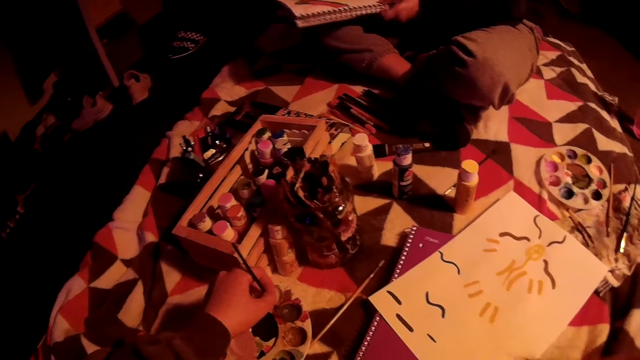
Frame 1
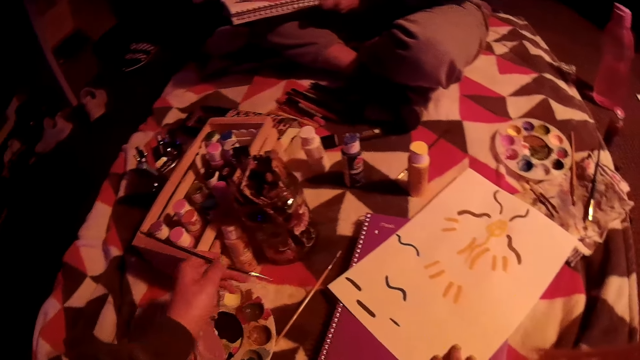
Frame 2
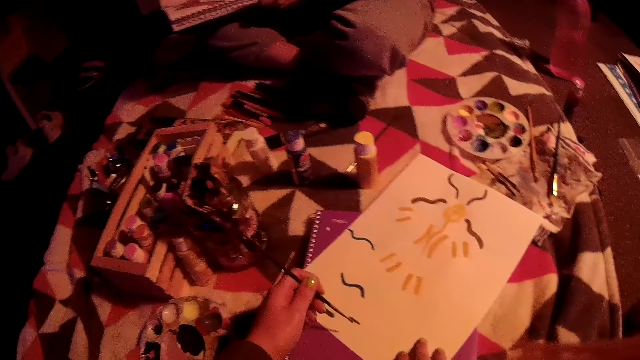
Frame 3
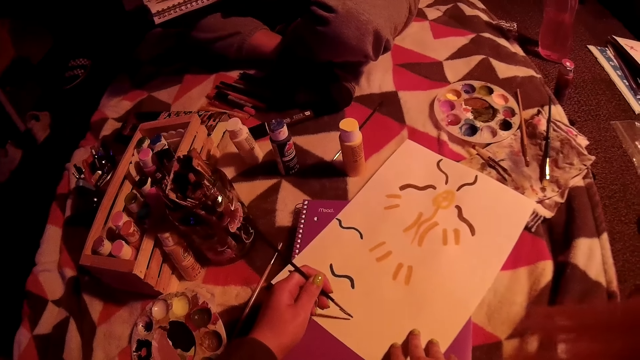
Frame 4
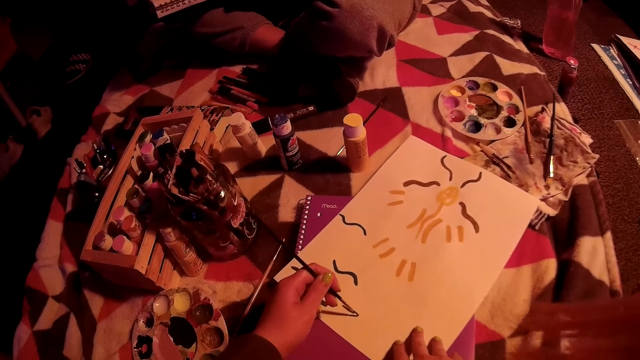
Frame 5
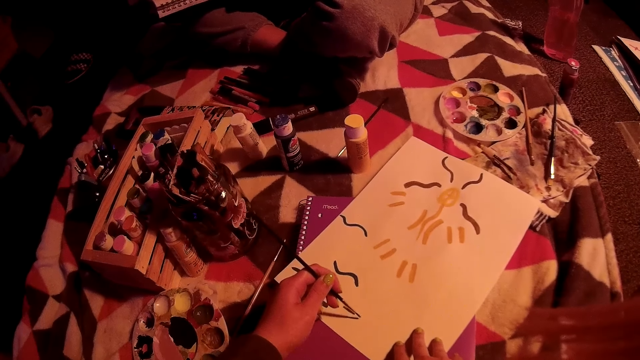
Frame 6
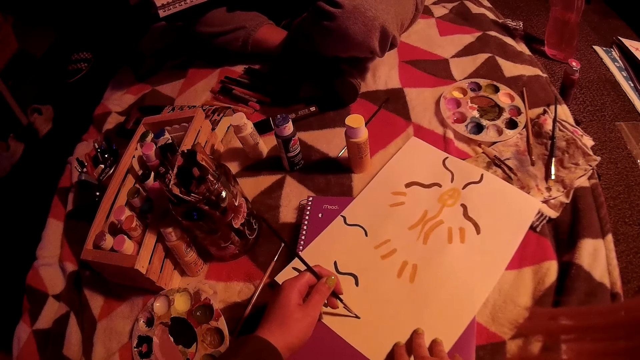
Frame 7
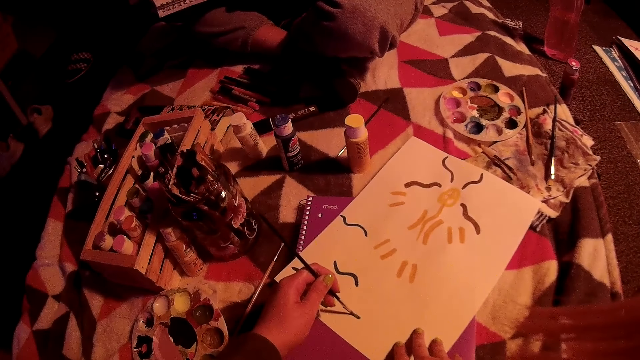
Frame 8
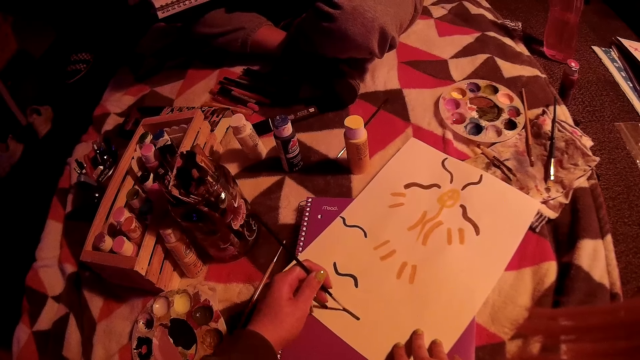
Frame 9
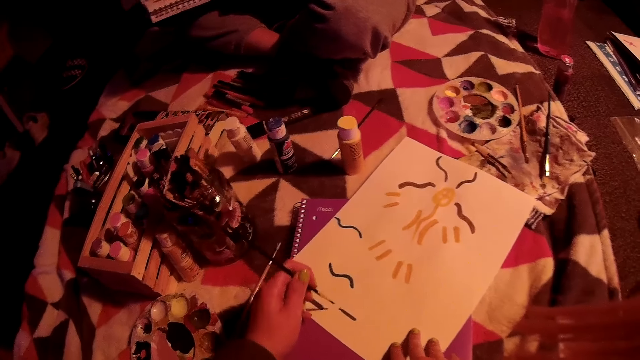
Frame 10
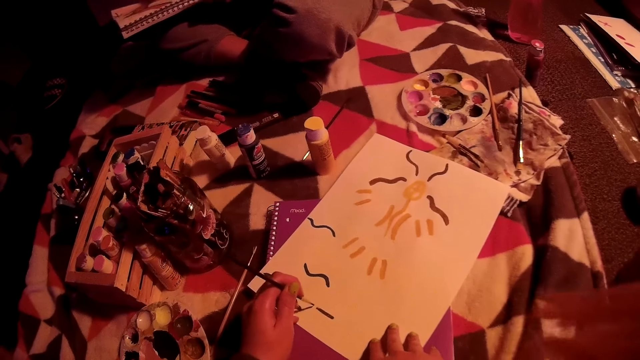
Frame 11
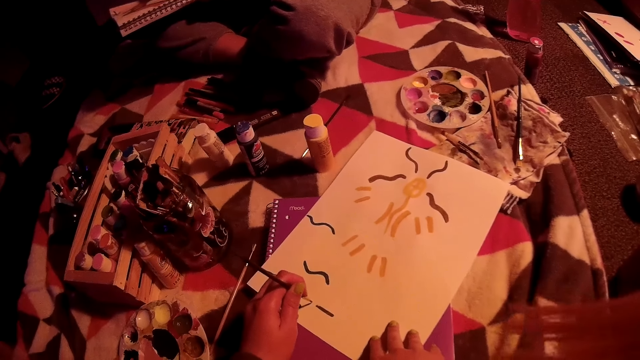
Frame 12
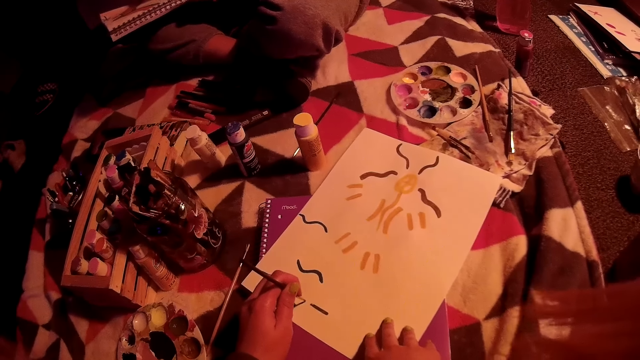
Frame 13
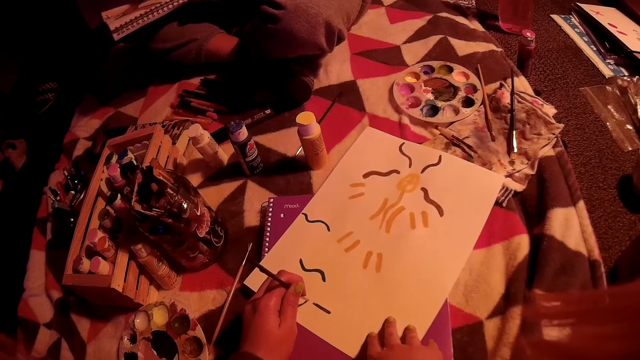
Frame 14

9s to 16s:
The camera wearer paints on the book with the brush in her left hand.

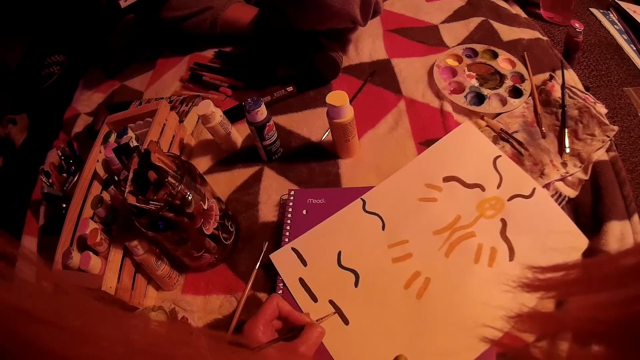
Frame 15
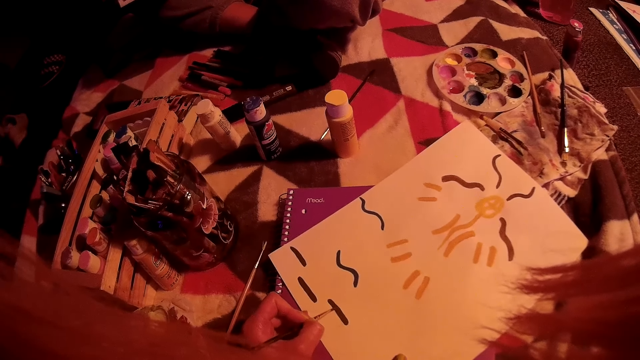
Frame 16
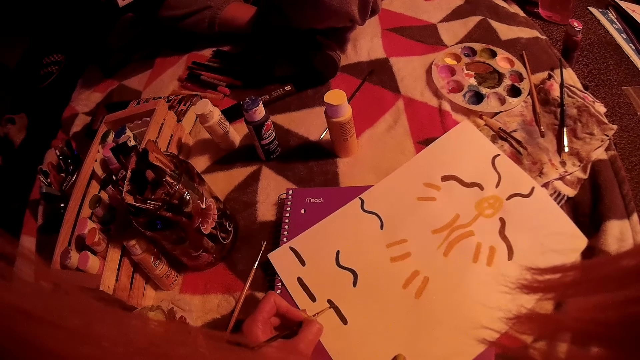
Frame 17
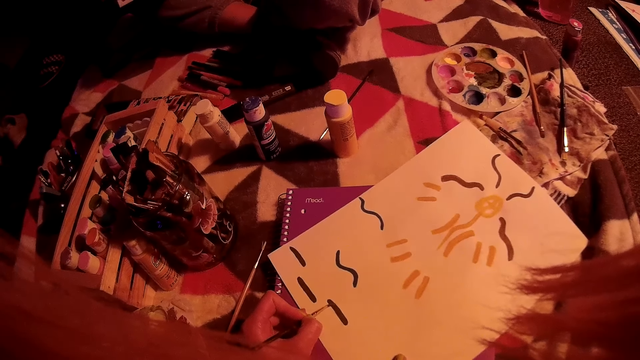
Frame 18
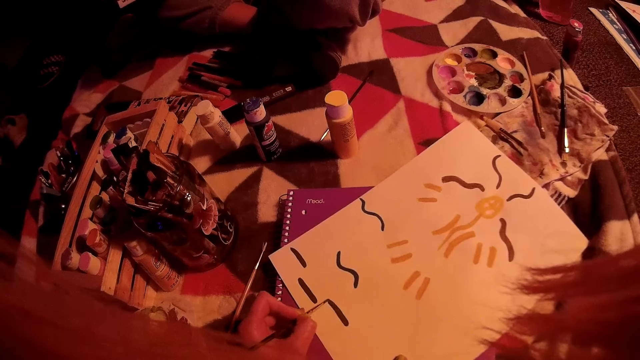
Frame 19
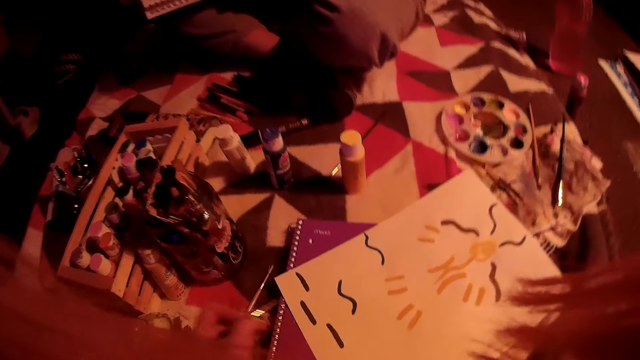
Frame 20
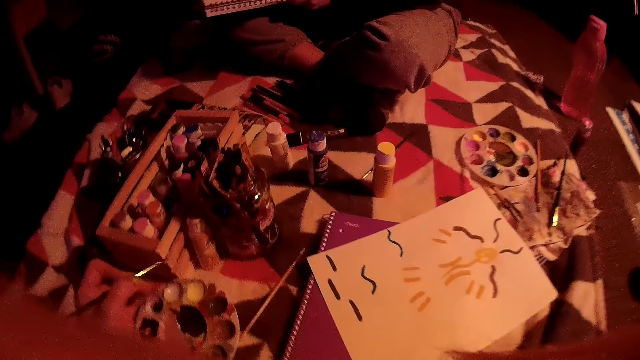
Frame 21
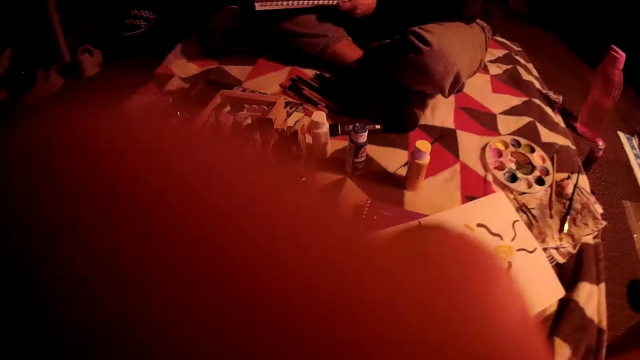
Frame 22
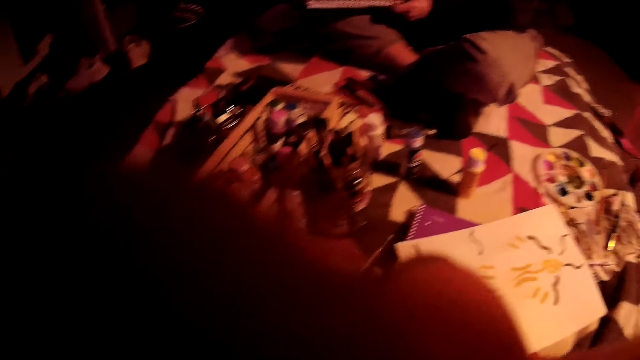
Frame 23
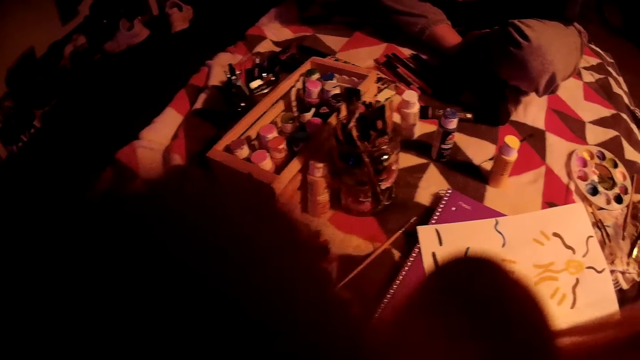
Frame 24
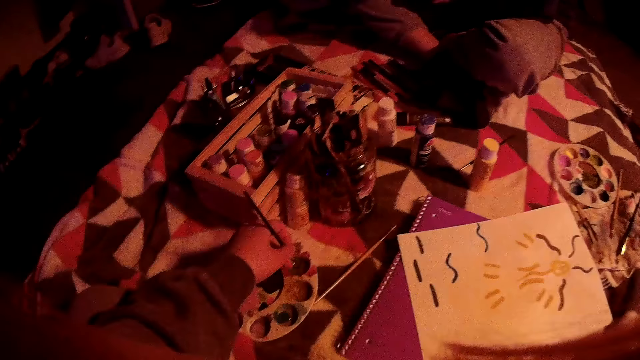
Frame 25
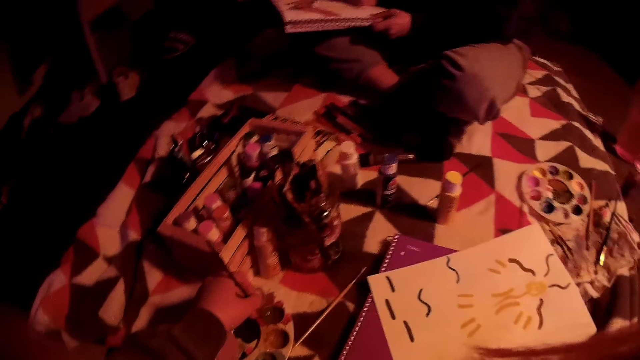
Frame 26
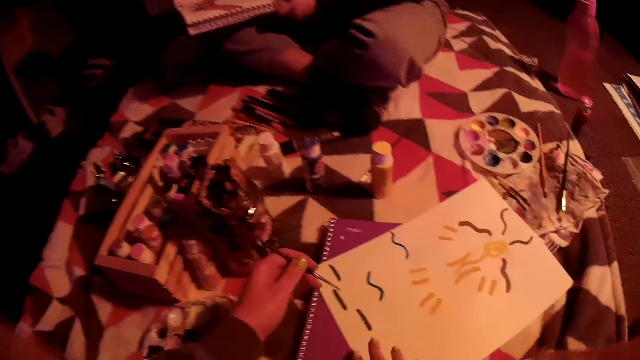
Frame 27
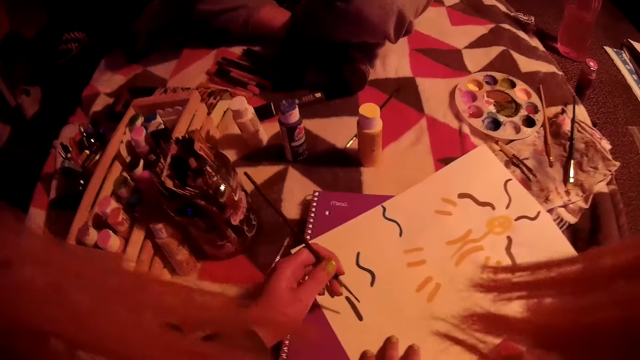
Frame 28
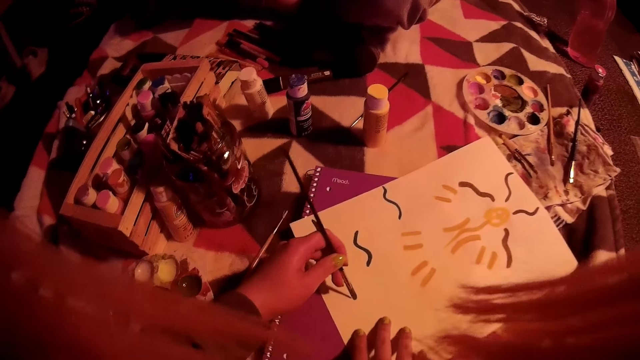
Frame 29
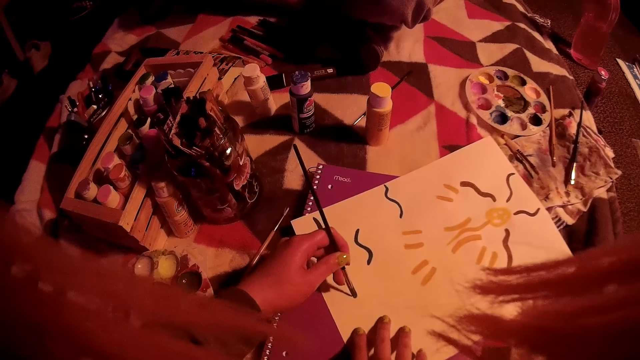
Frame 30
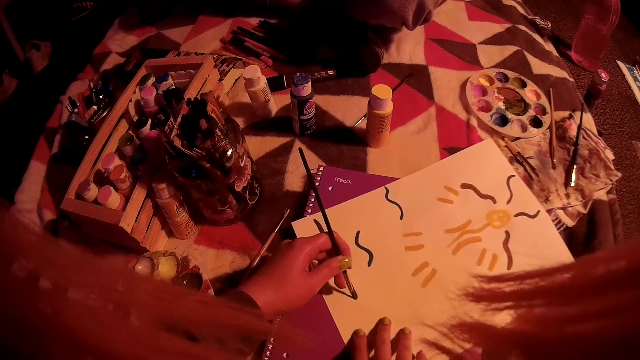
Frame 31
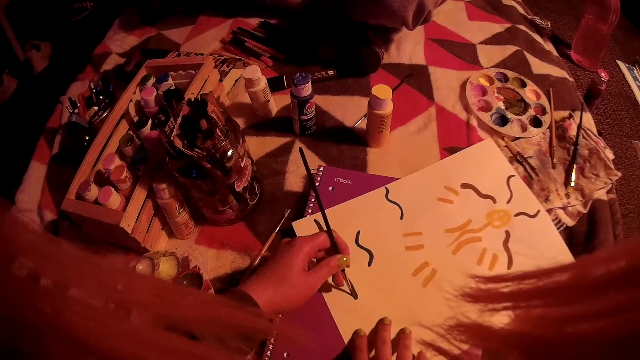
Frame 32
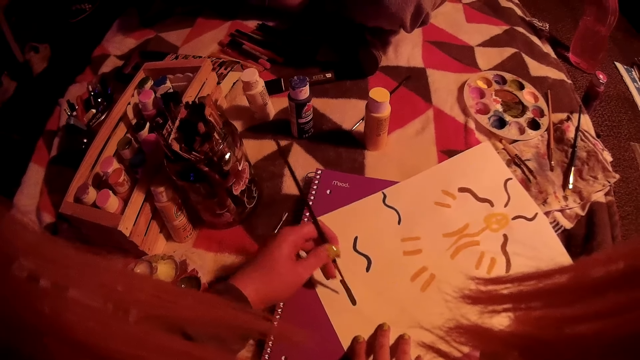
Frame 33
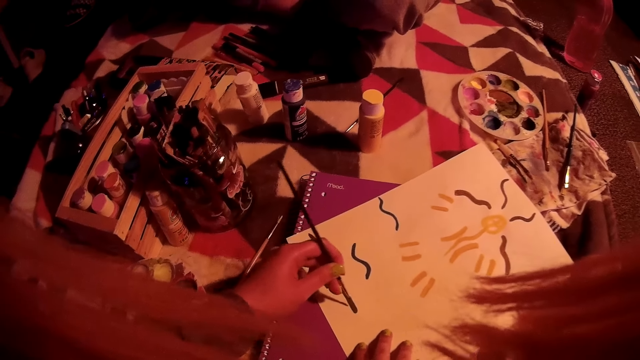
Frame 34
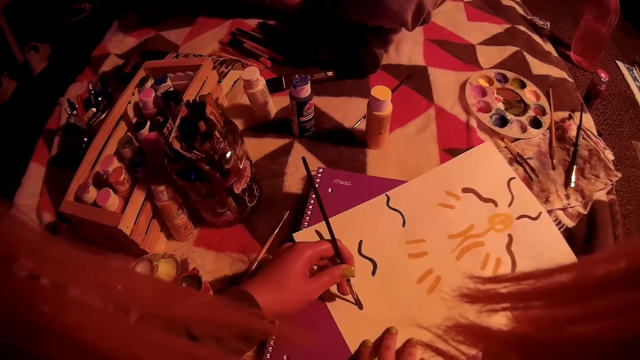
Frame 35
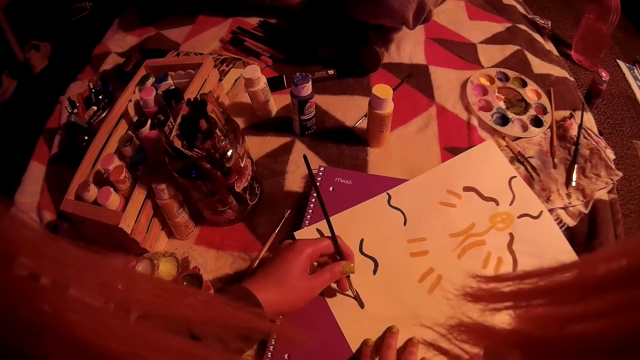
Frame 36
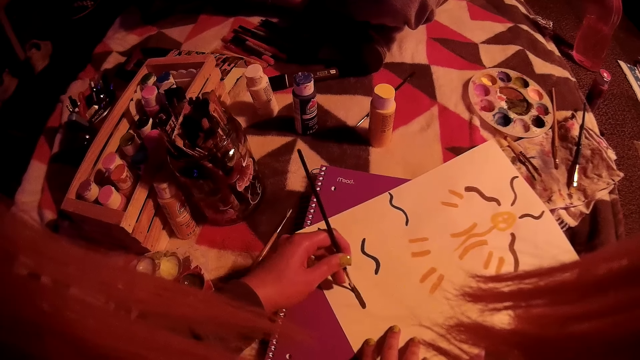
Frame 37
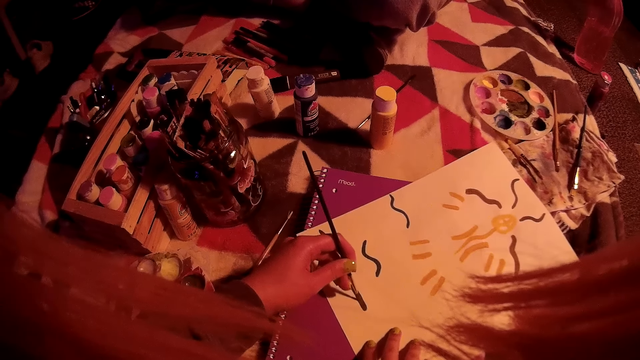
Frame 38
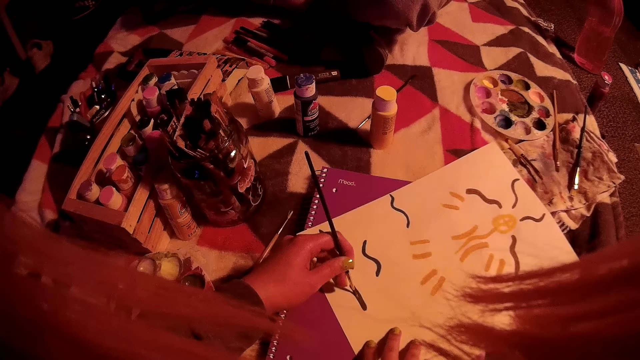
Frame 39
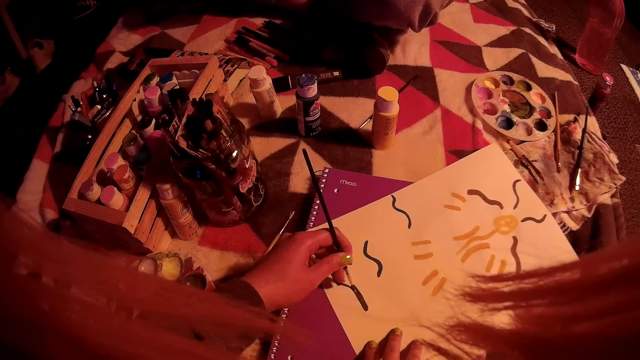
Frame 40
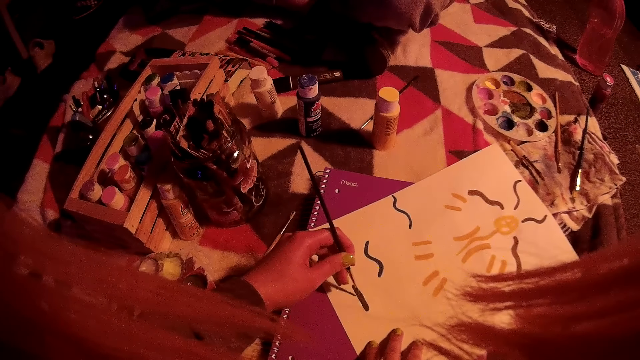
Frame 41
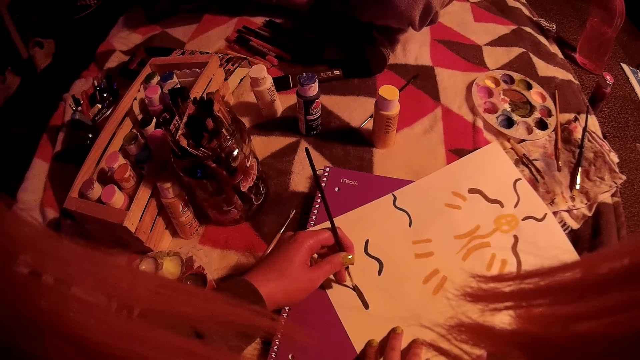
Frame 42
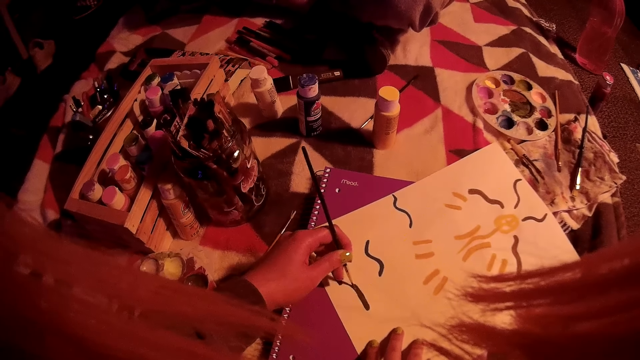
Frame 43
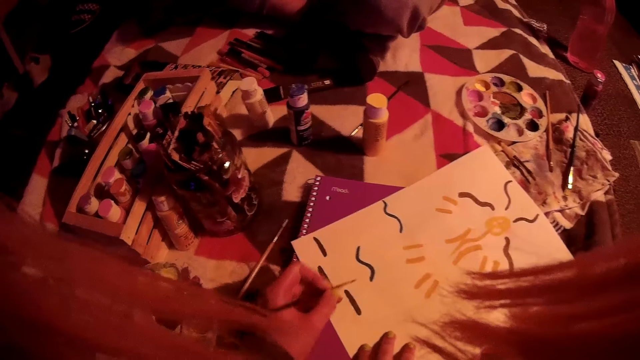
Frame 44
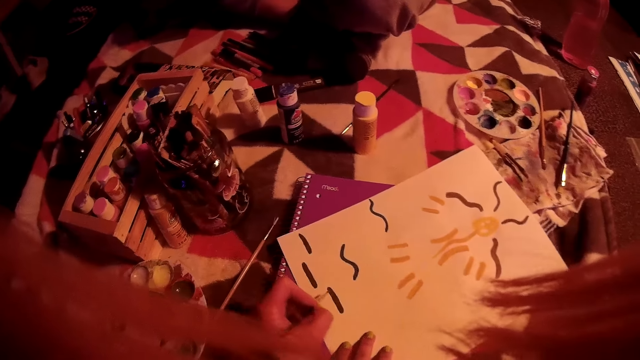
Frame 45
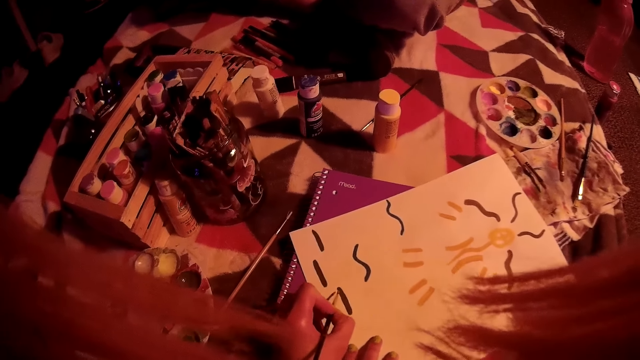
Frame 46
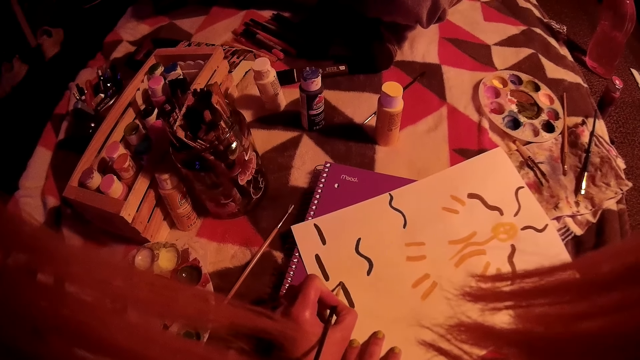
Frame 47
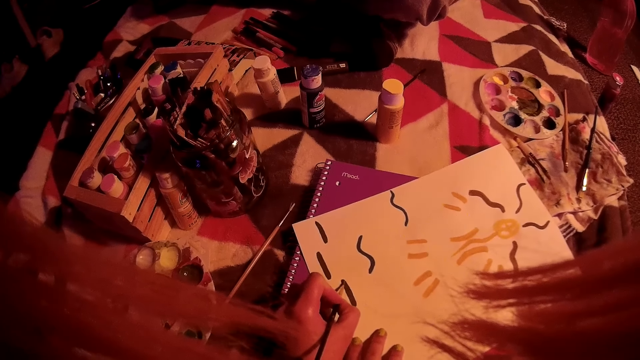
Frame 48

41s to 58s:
The camera wearer touches her face. She dips the brush into the plastic with her left hand. She paints on the book with the brush in her left hand.
